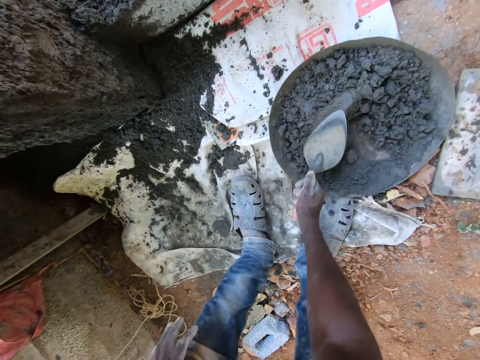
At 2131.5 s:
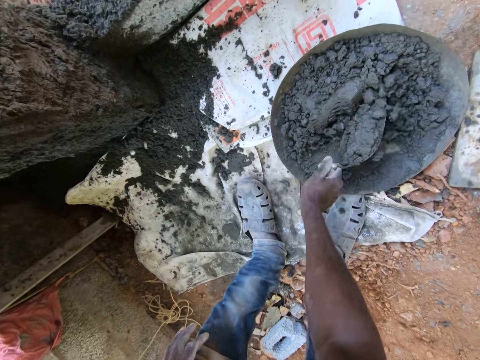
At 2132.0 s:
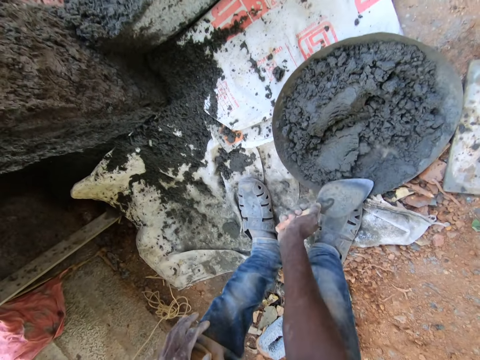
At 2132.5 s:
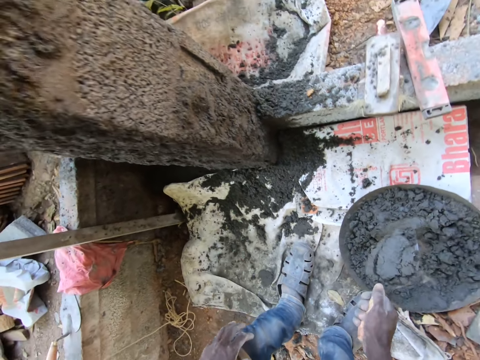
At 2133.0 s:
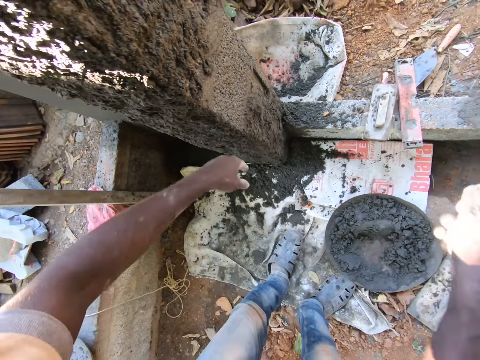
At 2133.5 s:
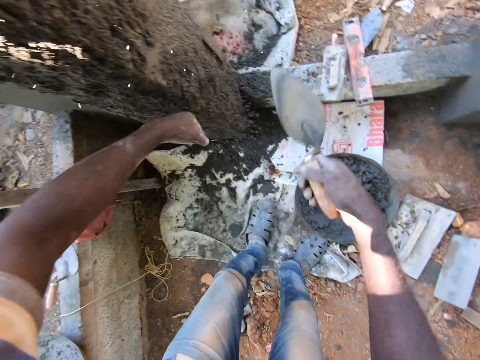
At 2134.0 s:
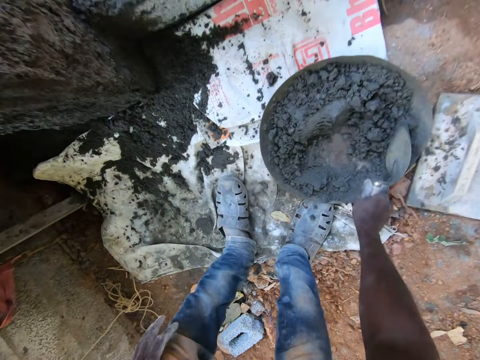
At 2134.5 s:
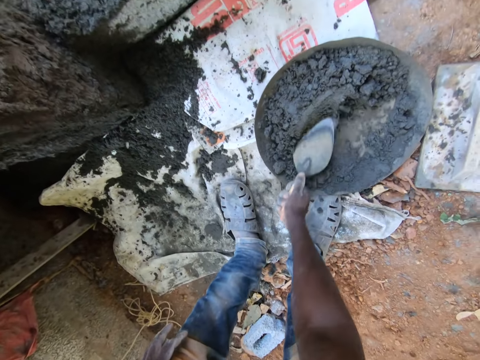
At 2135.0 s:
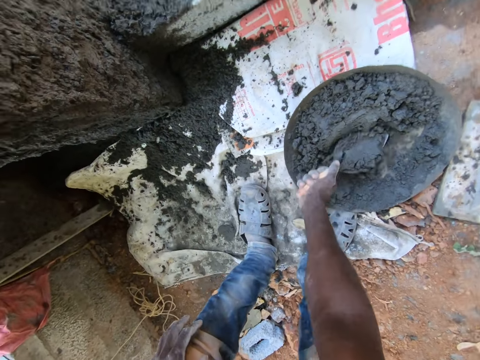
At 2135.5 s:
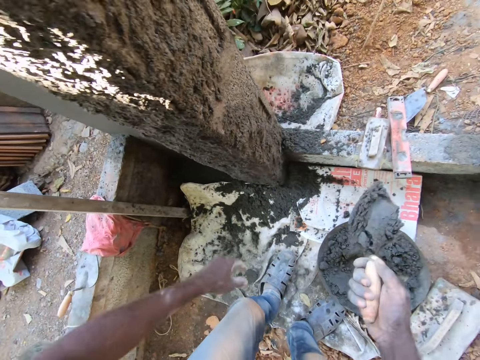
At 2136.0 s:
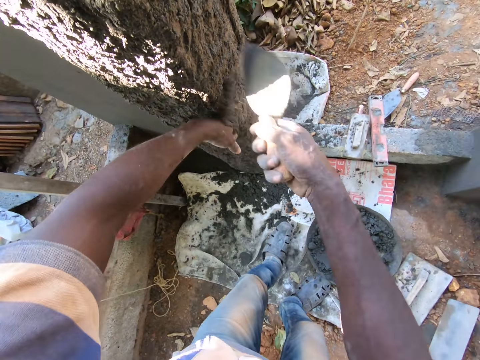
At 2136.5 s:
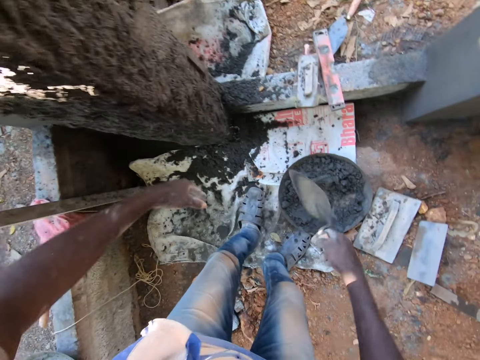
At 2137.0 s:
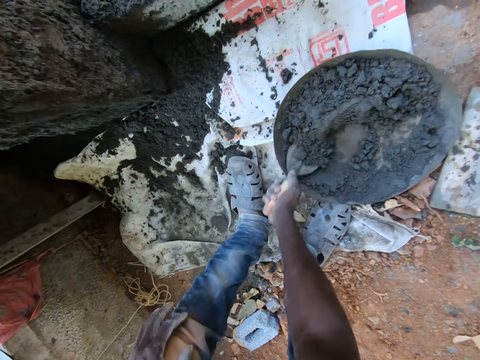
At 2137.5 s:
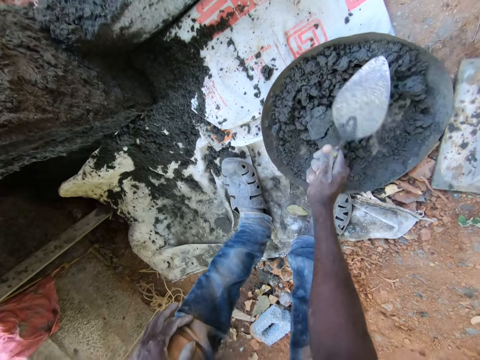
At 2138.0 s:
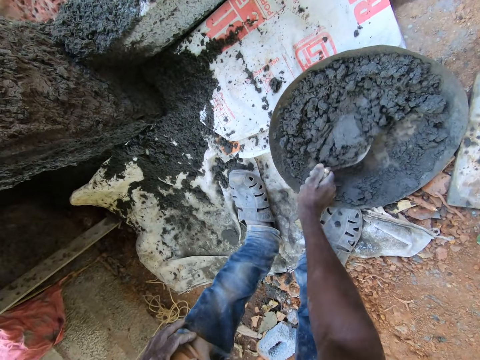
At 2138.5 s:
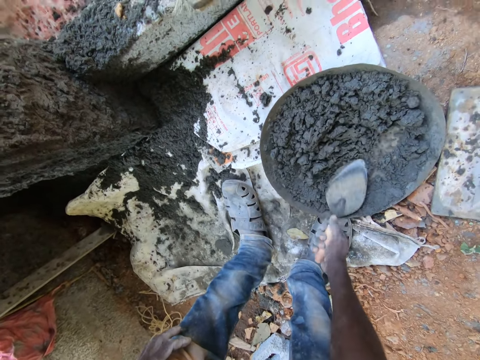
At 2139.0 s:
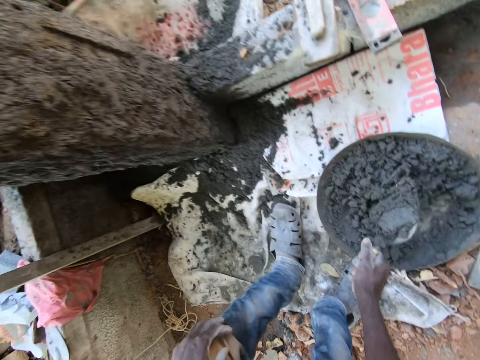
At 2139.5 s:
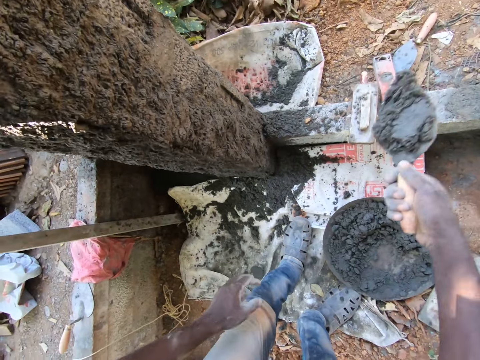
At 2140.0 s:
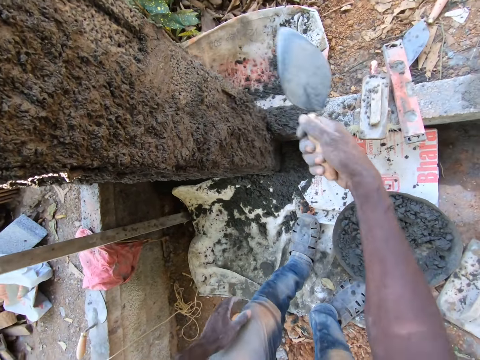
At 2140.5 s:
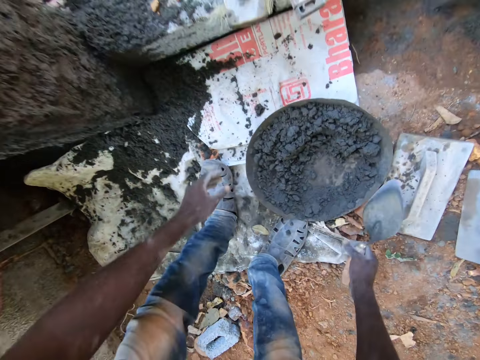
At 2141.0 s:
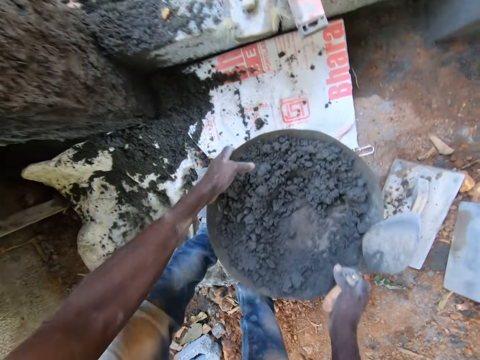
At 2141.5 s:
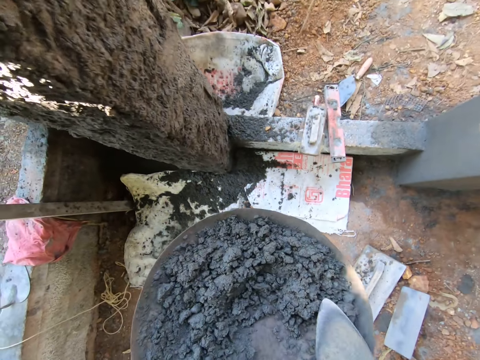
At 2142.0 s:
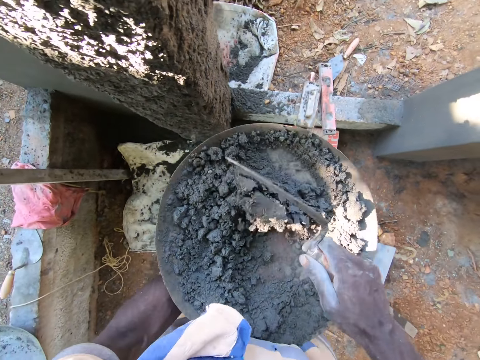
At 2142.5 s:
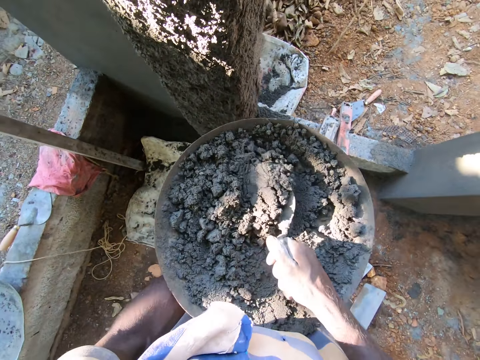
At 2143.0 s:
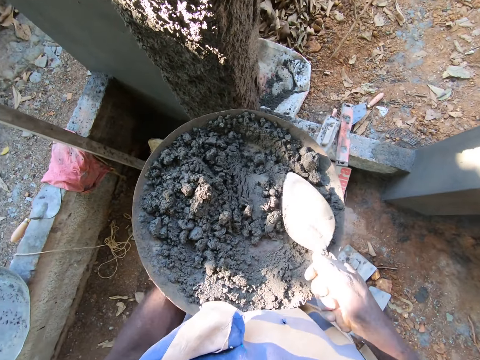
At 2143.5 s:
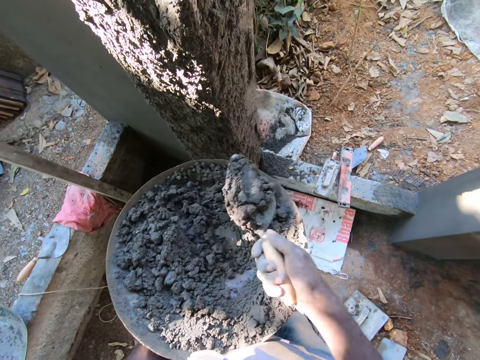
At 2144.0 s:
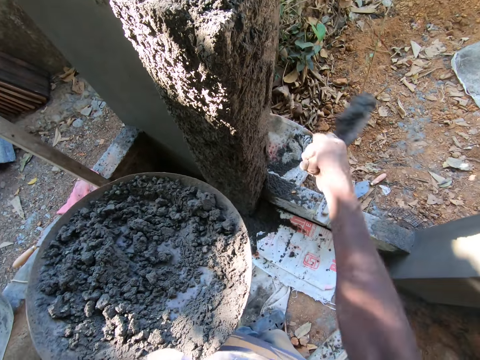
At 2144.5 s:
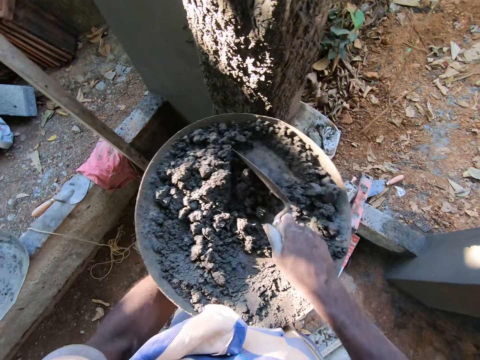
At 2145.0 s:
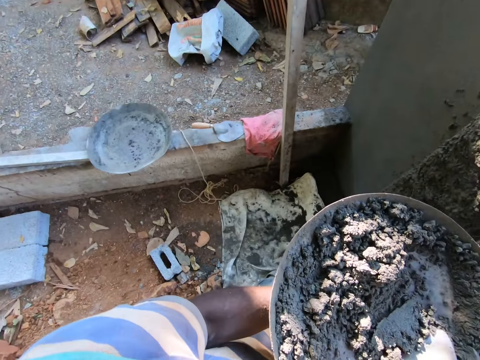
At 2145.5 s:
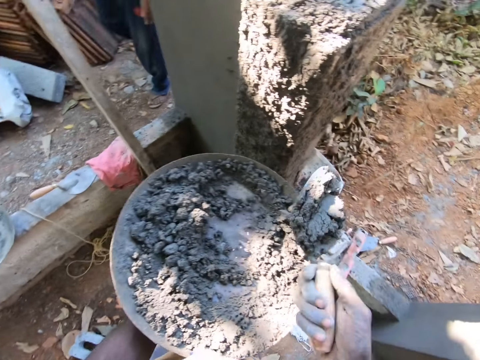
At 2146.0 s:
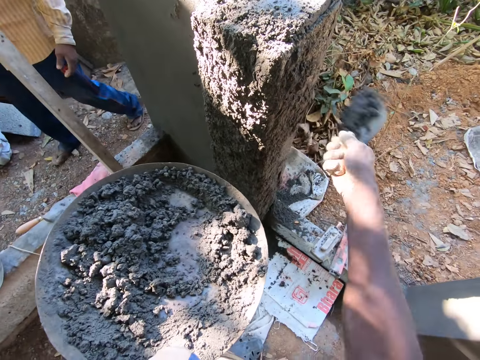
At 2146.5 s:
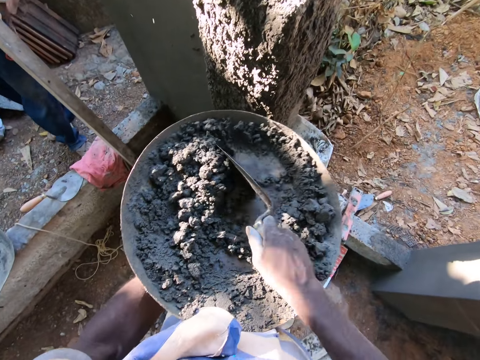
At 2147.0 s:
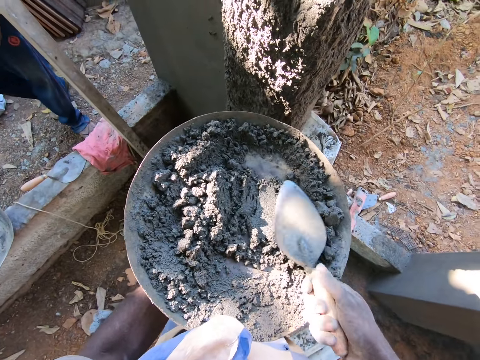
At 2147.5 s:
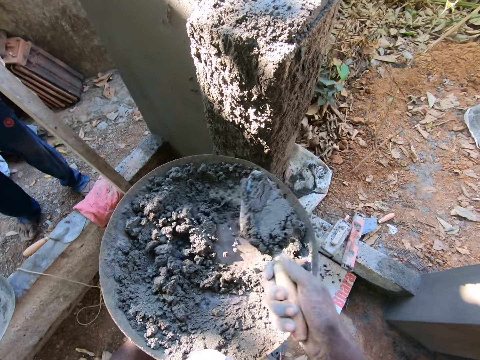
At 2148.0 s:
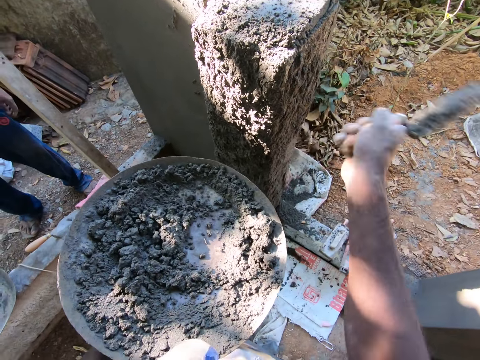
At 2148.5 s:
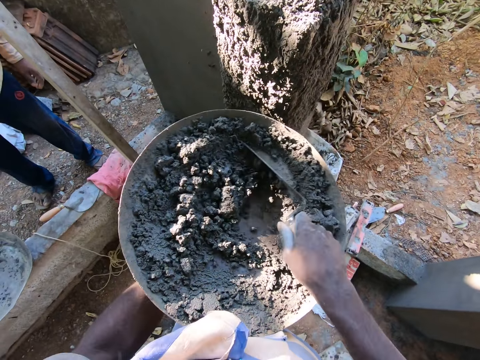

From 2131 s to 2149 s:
The camera wearer mixes the cement with a trowel. He scoops cement with the trowel. He applies cement to the wall with the trowel. He mixes the cement with the trowel. He scoops cement with the trowel. He applies cement to the wall with the trowel. He mixes the cement with the trowel. He scoops cement with the trowel. He applies cement to the wall with the trowel. He carries the pan from the ground with both hands. He mixes cement mortar in the pan with the scraper or trowel in his right hand. He scoops cement with the trowel. He plasters the wall of the building site with the scraper in his right hand. He mixes the cement with the trowel. He interacts with a man at the building site. He scoops cement with the trowel. He applies cement to the wall with the trowel. He mixes the cement with the trowel. He scoops cement with the trowel. He applies cement to the wall with the trowel.

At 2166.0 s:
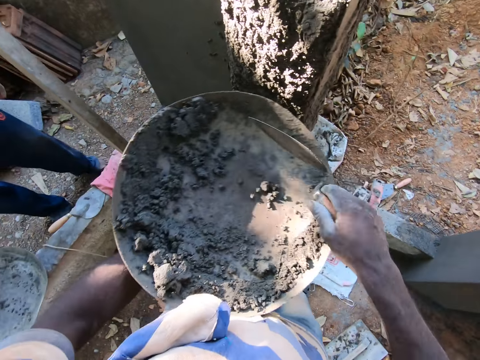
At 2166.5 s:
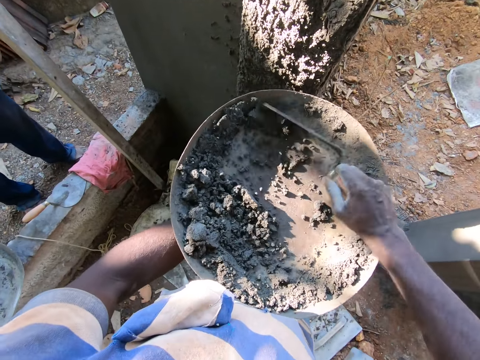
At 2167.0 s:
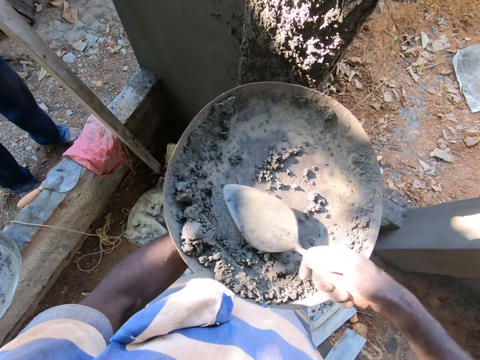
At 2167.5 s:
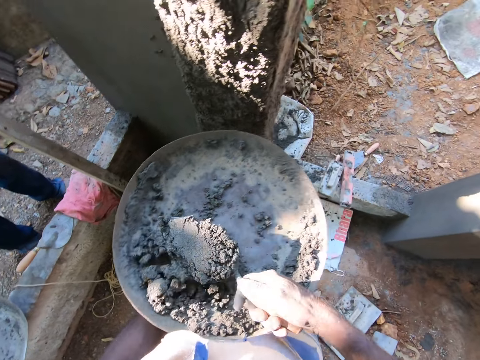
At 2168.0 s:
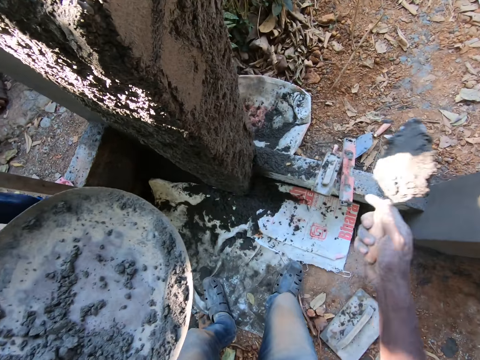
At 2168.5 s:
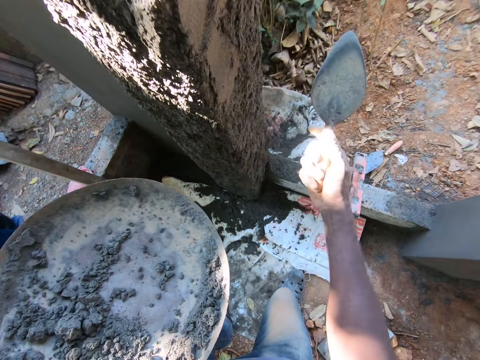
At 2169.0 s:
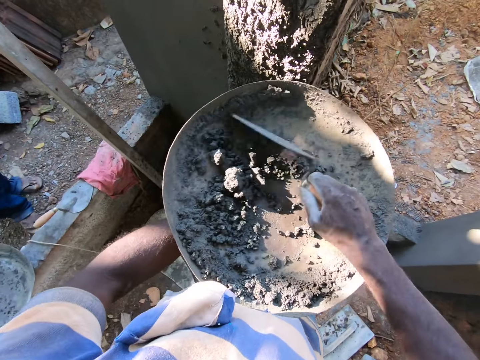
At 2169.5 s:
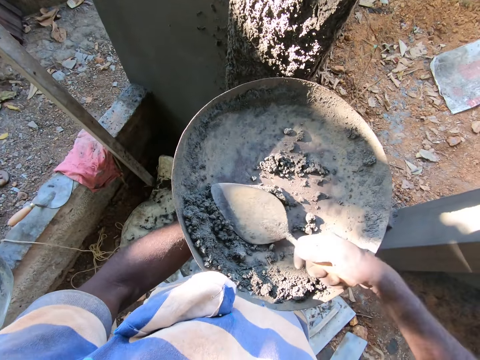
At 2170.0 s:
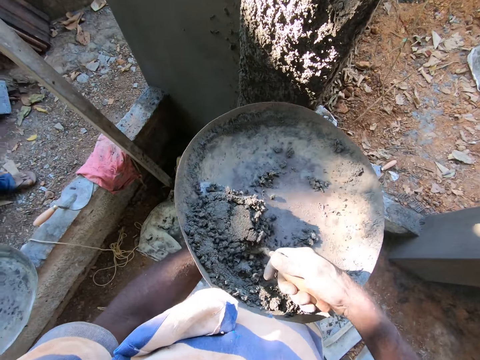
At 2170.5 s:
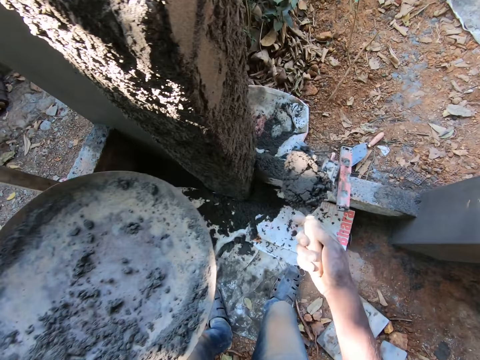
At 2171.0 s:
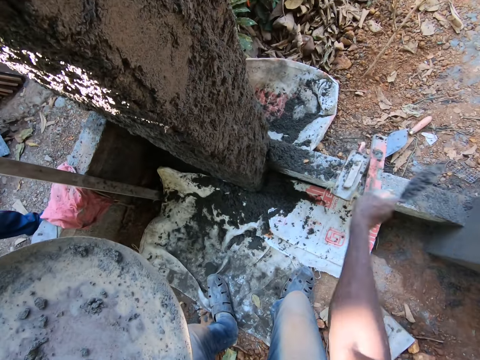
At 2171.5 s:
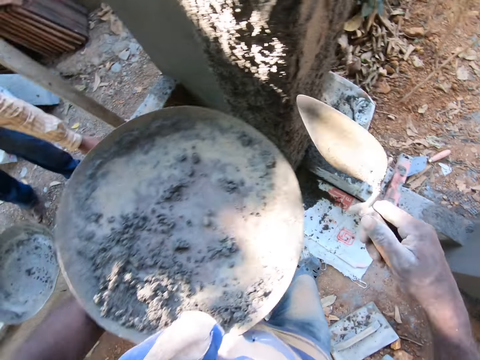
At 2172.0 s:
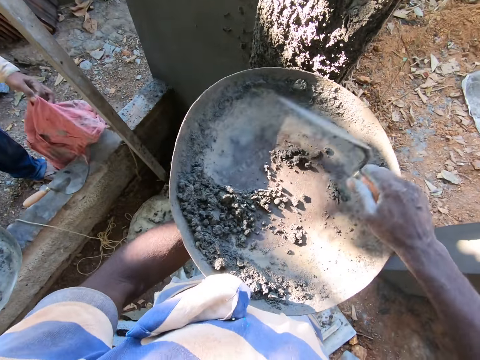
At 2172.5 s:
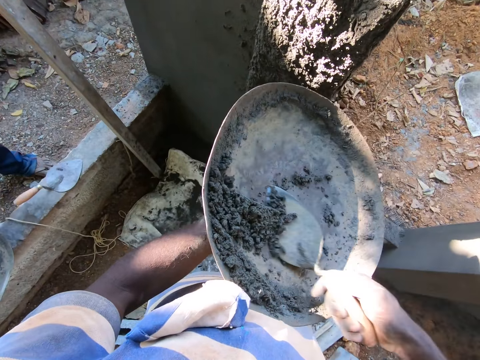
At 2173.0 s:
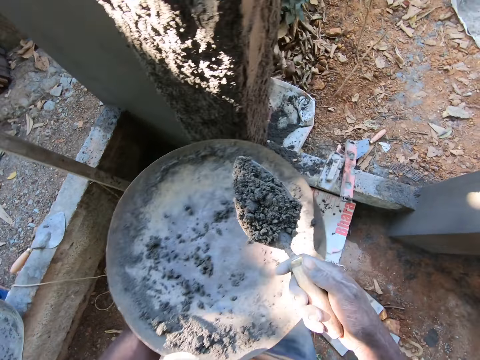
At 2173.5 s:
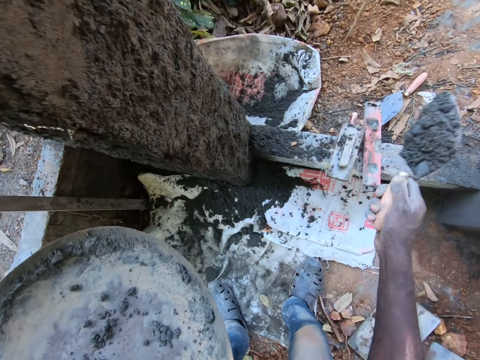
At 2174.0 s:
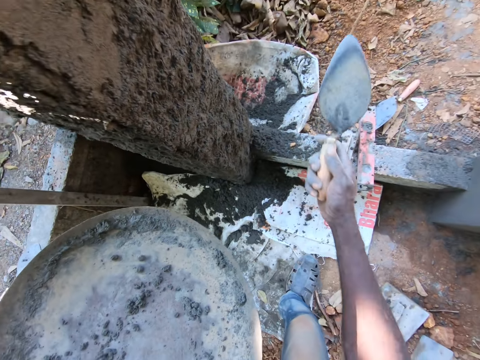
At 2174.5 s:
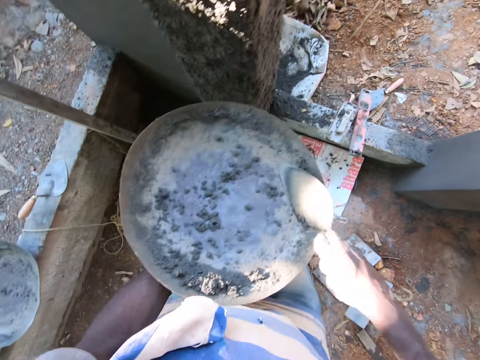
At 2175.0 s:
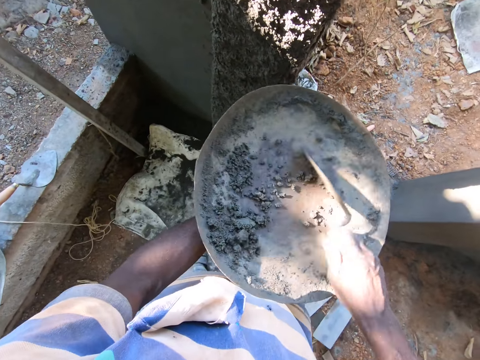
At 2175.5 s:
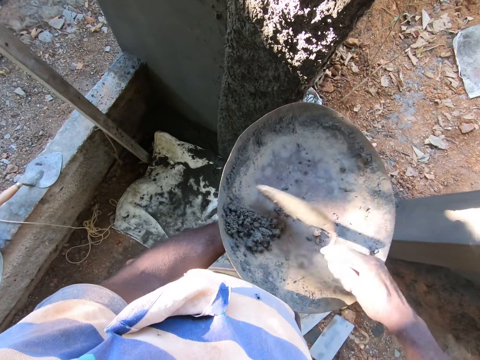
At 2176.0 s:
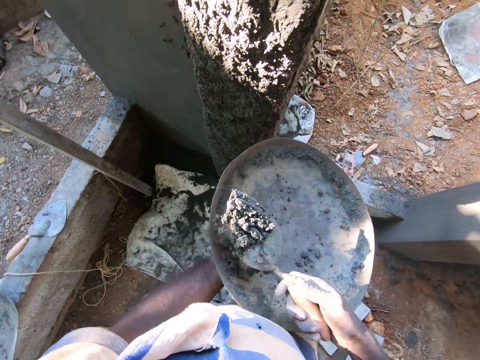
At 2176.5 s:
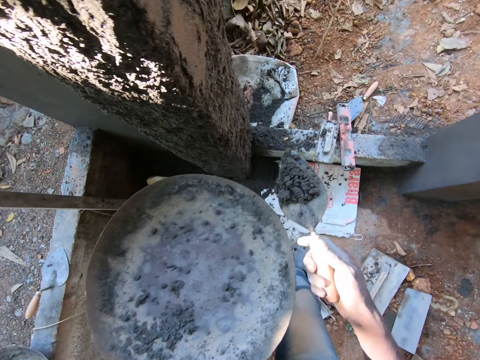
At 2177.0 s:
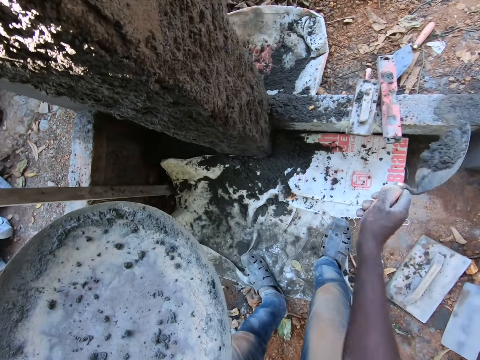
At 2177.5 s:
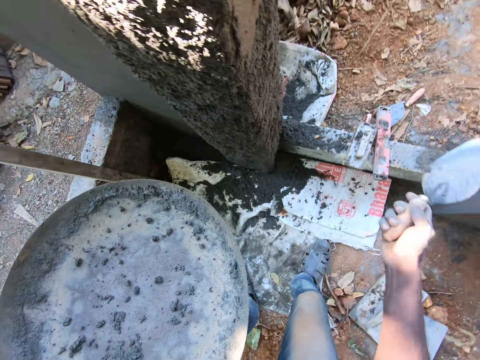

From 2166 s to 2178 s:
The camera wearer mixes the cement with a trowel. He applies cement to the wall with the trowel. He scoops cement with the trowel. He applies cement to the wall with the trowel. A man picks a piece of rag from the wall frame with his left hand. The camera wearer scoops cement with the trowel. He applies cement to the wall with the trowel. He scoops cement with the trowel. He takes the cement from the tray with the hand trowel in his right hand. He pours the cement on the pillar with the hand trowel in his right hand.
